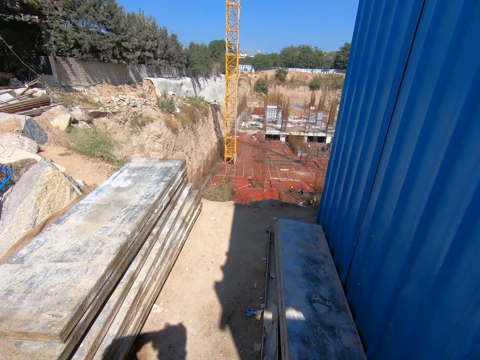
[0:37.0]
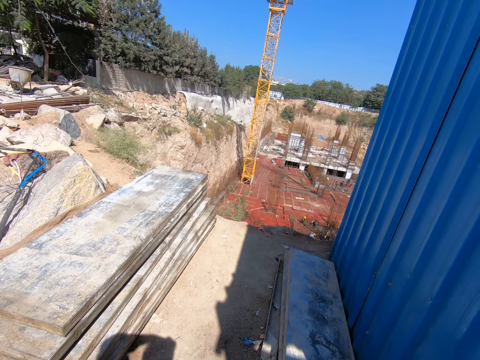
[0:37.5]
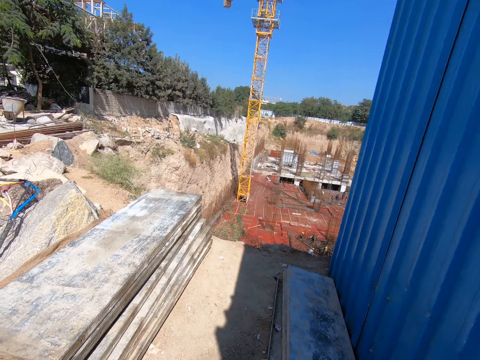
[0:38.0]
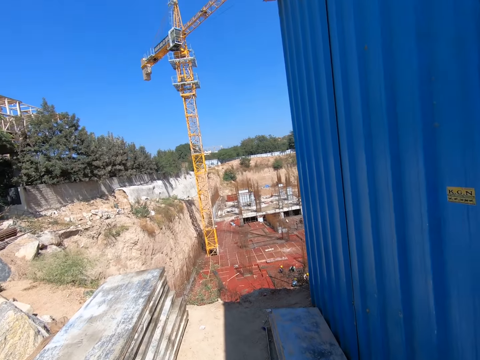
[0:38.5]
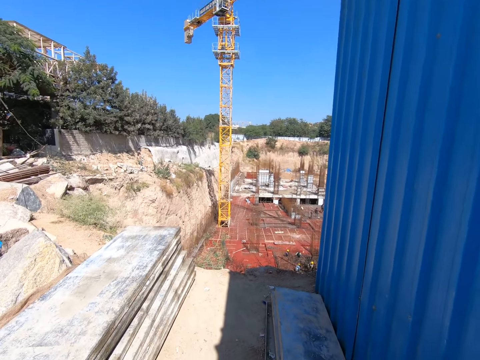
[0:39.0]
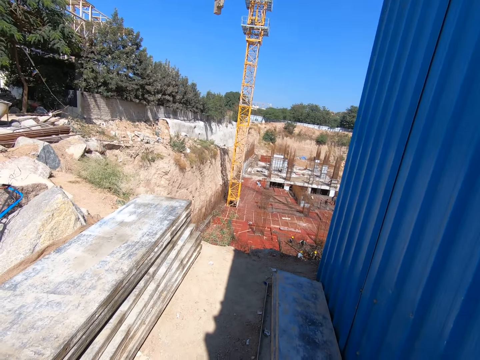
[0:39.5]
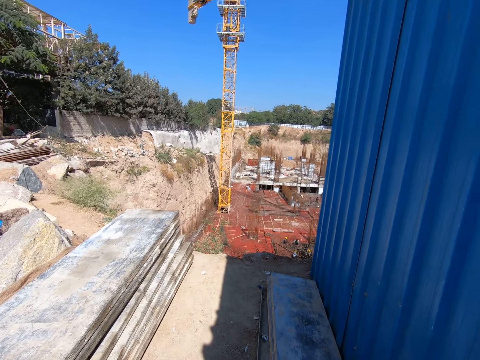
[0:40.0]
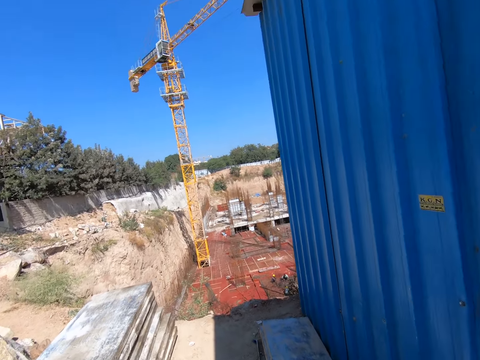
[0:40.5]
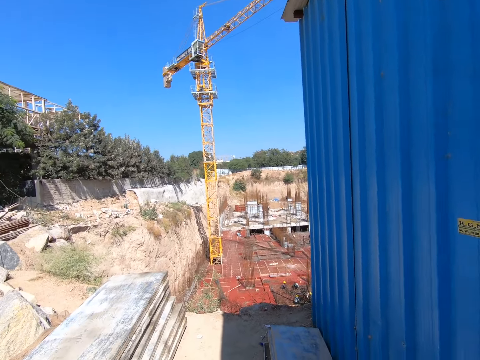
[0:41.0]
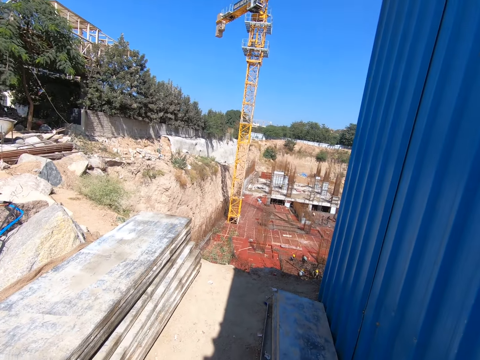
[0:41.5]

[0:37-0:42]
The camera wearer looks around.

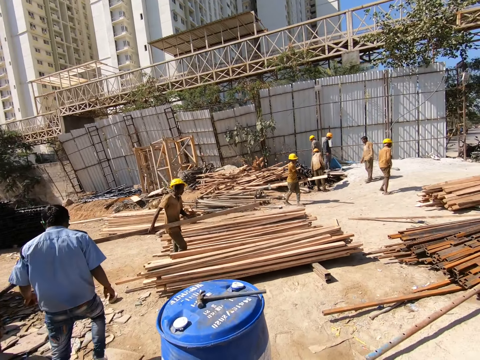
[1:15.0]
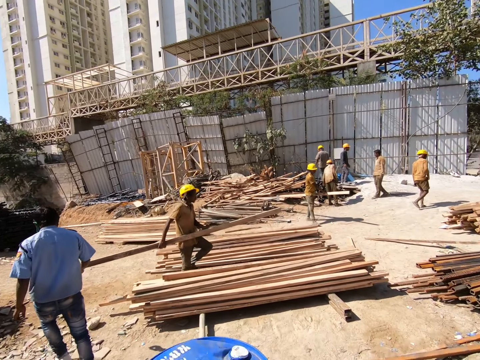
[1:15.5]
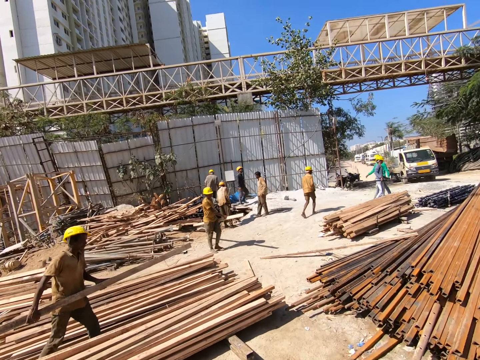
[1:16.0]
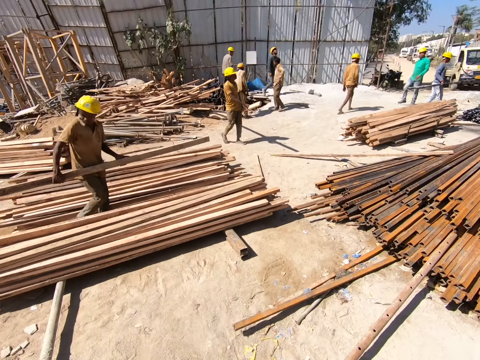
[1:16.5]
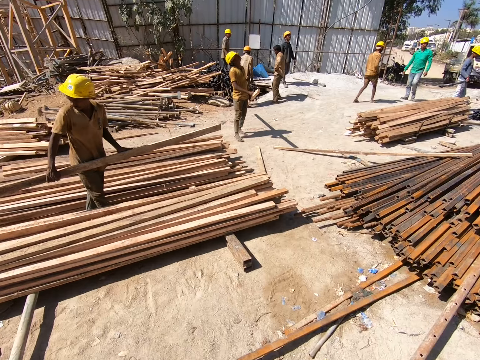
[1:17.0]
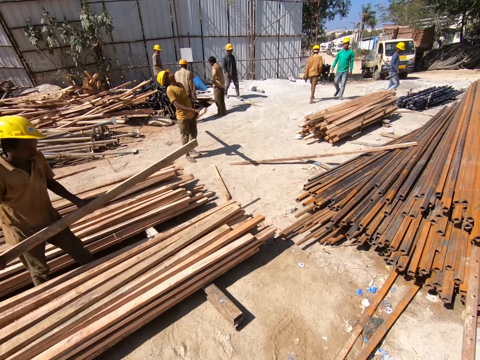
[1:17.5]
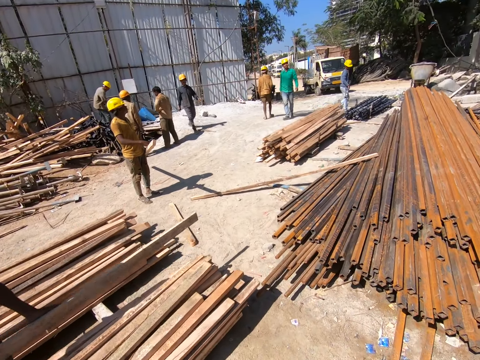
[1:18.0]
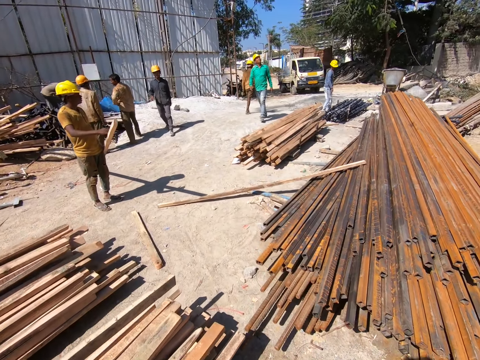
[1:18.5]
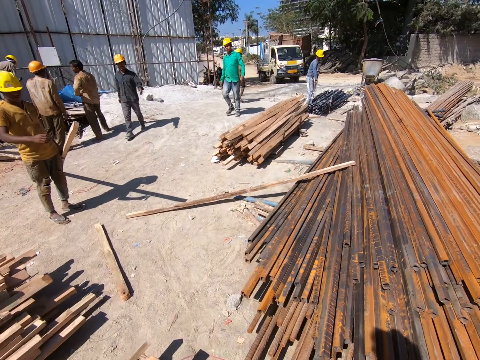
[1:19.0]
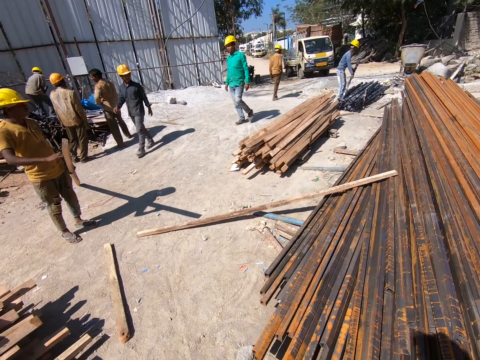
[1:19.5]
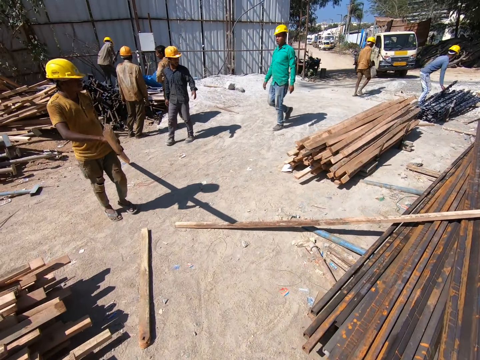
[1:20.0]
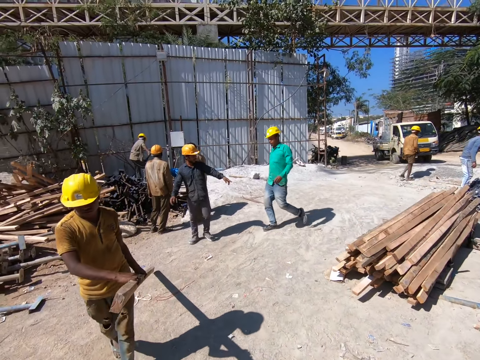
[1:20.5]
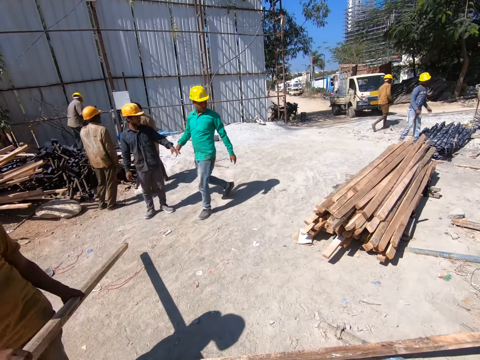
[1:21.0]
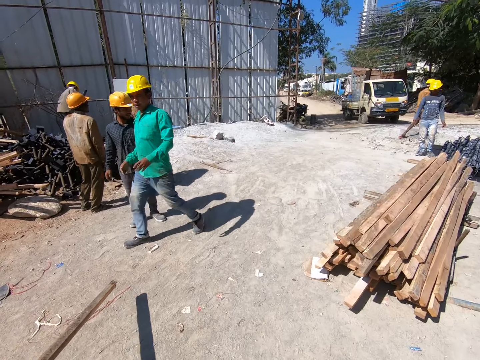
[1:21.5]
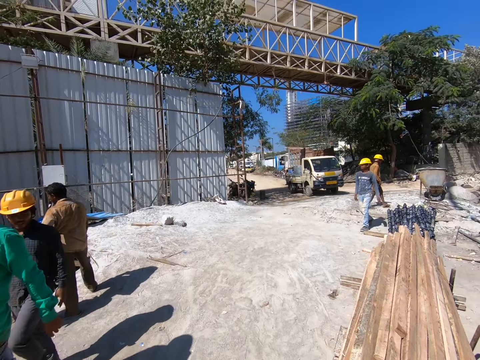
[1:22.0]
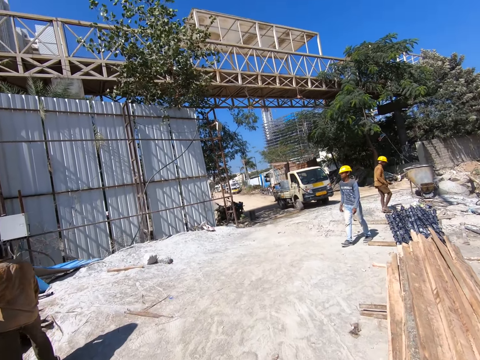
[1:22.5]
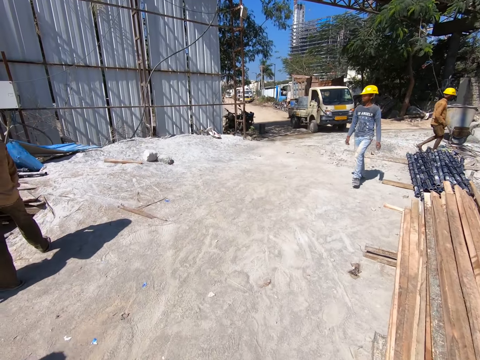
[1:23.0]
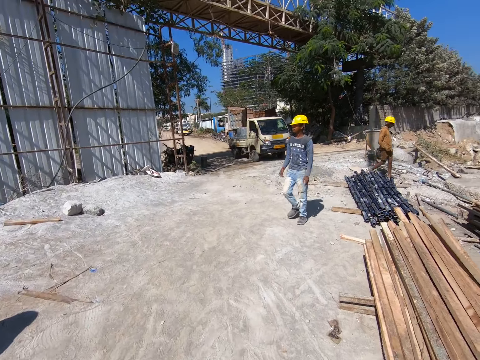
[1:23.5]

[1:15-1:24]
A man carries a long wood with both hands. Another man drops the long wood on the ground with both hands.

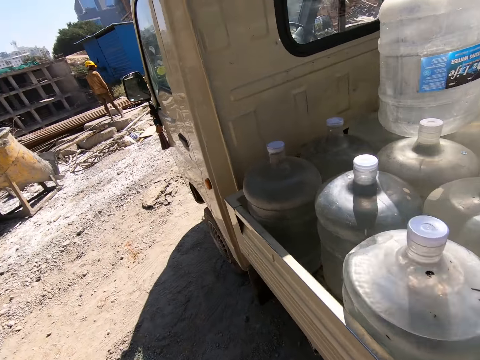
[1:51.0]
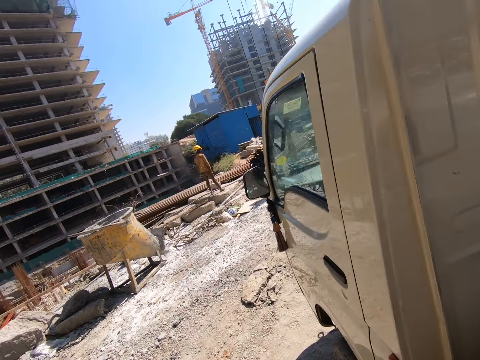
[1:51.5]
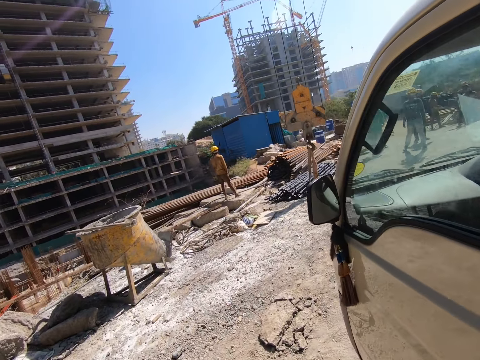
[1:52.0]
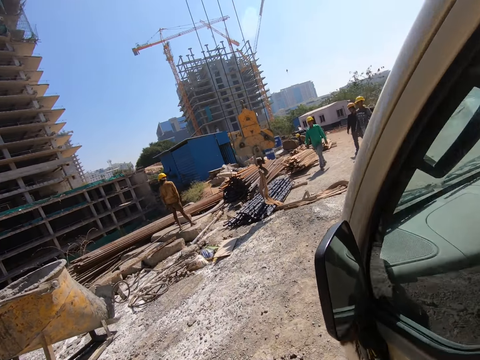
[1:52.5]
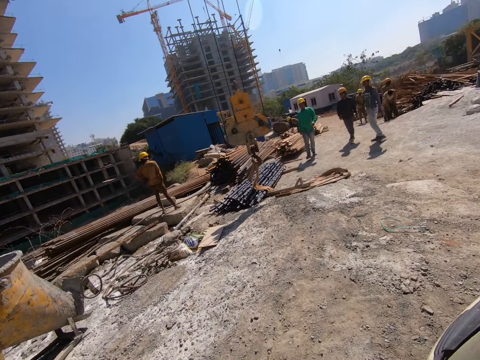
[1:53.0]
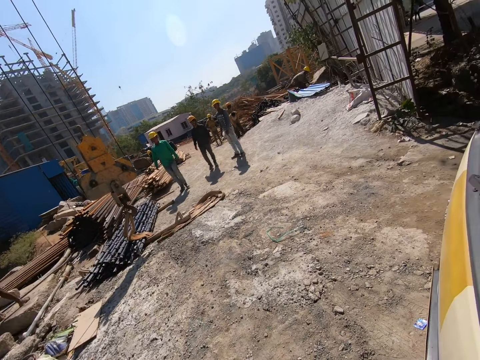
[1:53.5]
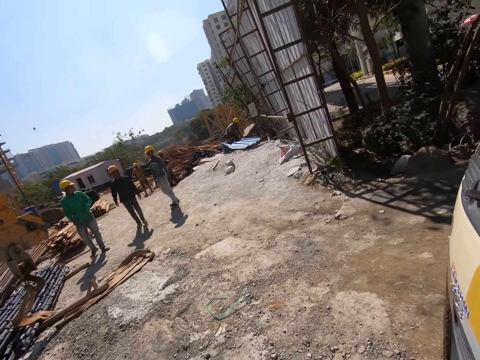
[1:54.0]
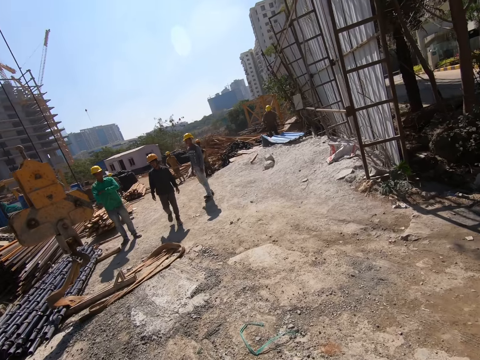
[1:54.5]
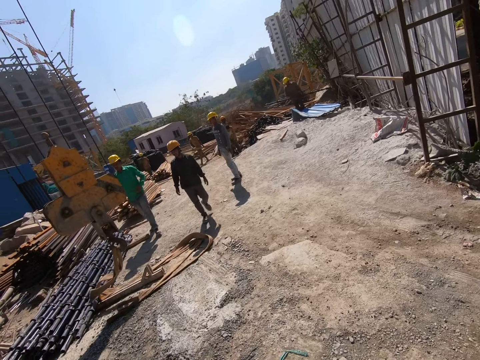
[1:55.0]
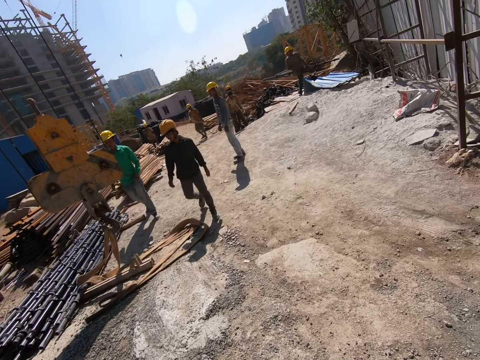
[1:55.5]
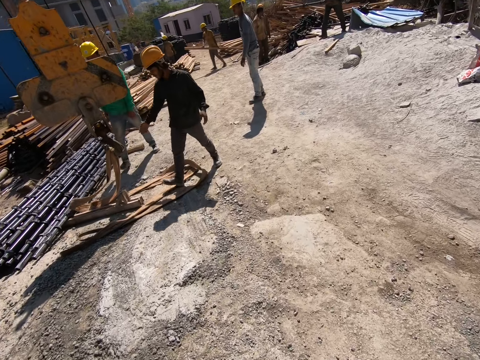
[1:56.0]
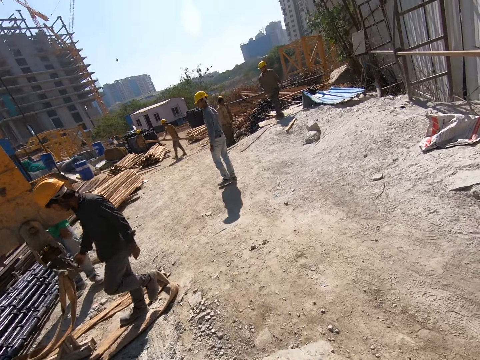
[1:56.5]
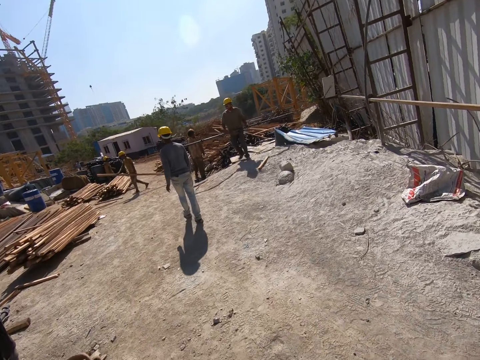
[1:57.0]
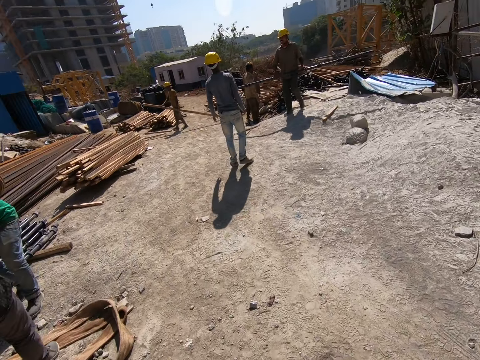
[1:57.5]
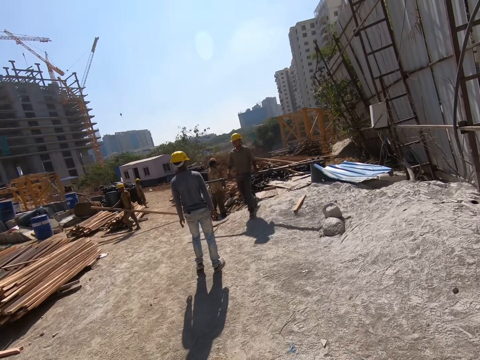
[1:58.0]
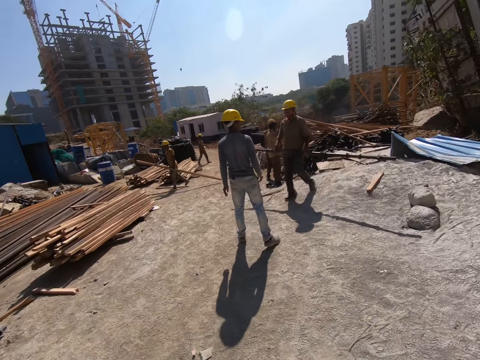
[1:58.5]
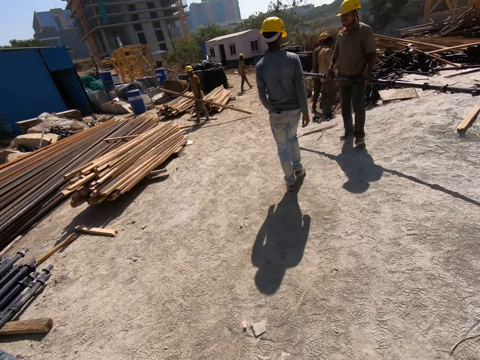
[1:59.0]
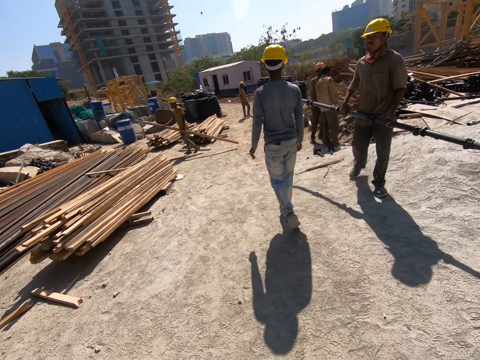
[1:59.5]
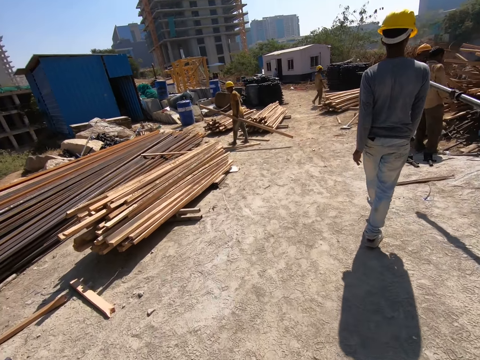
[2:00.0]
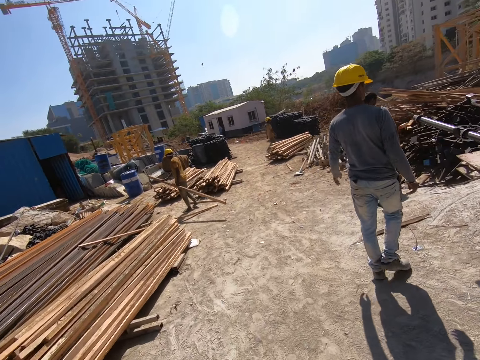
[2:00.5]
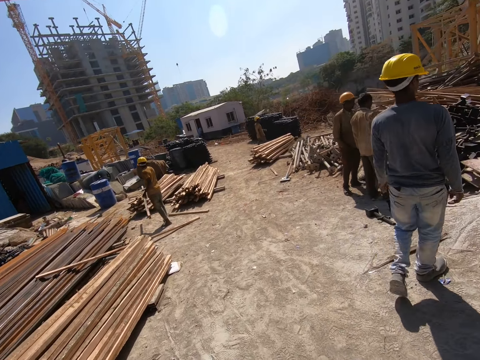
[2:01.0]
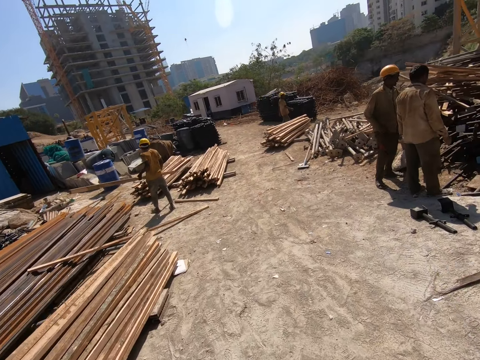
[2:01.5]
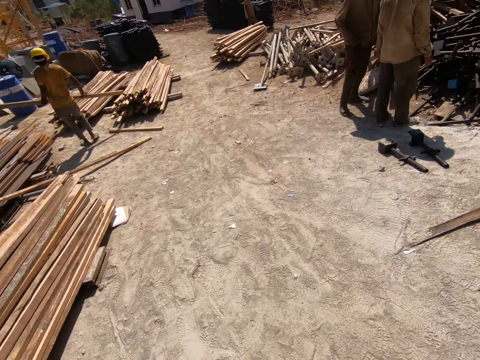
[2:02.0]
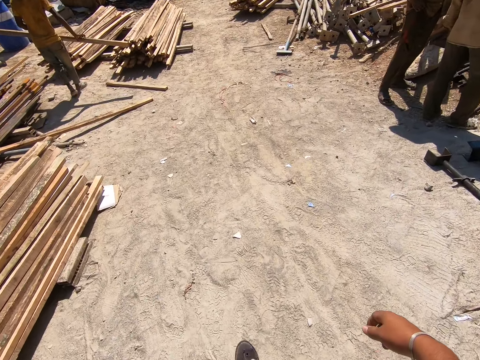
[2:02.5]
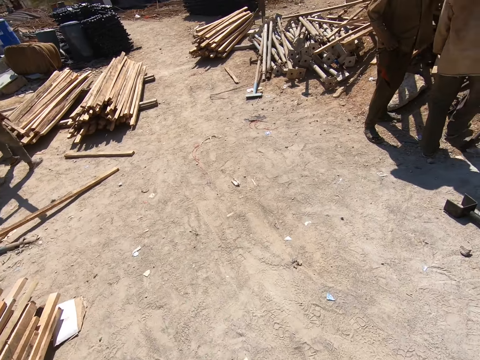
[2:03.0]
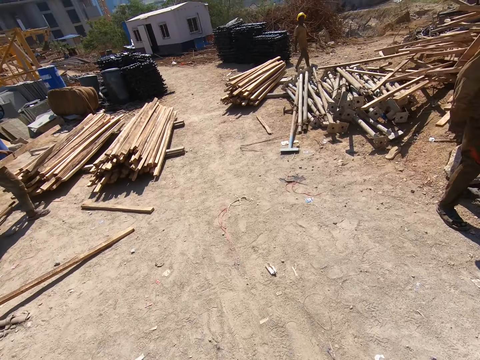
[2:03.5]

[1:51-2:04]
The camera wearer walks towards a caravan at the construction site with the water jug in his left hand. A man picks up a long wood from the ground with both hands and walks with the long wood in both hands. Another man walks with a long wood in both hands.
